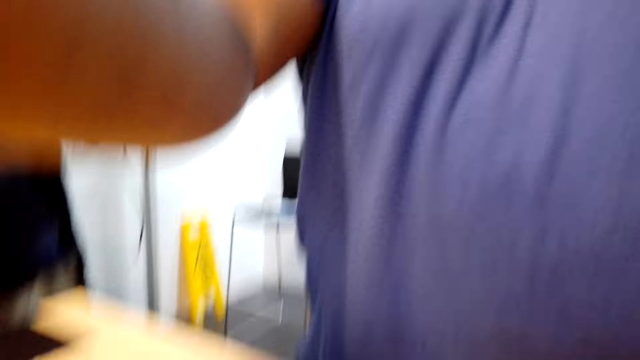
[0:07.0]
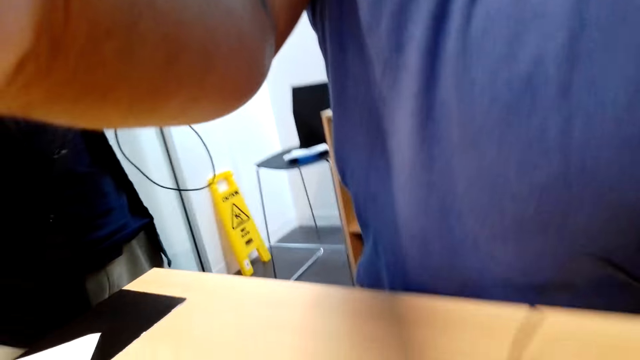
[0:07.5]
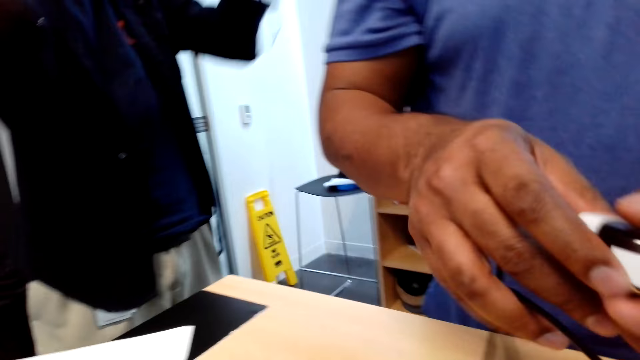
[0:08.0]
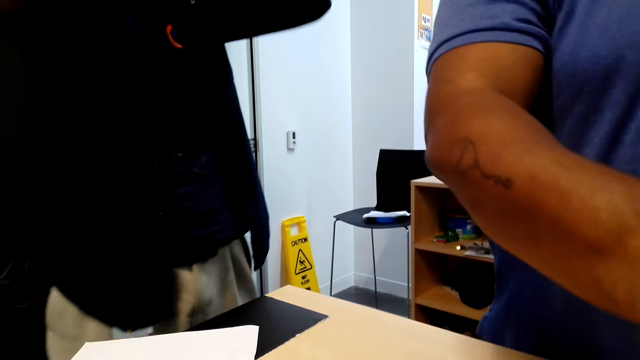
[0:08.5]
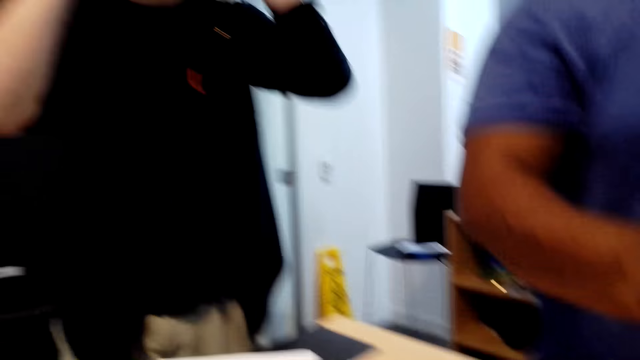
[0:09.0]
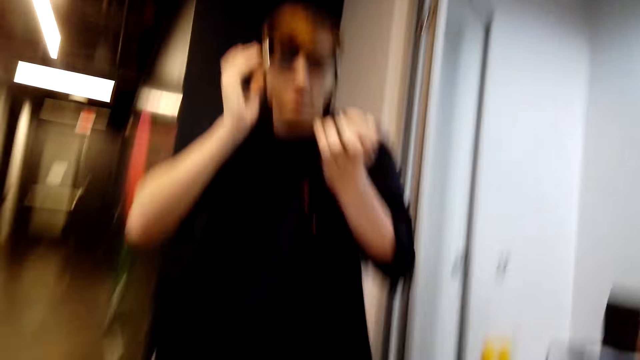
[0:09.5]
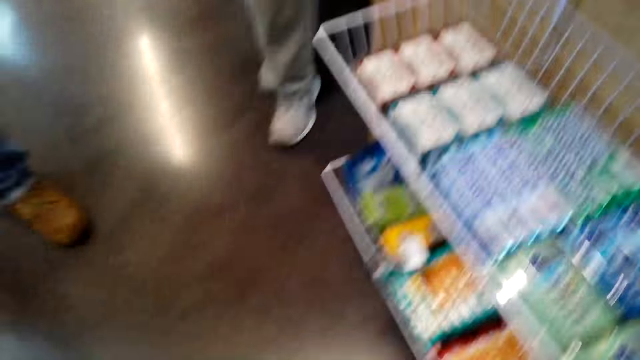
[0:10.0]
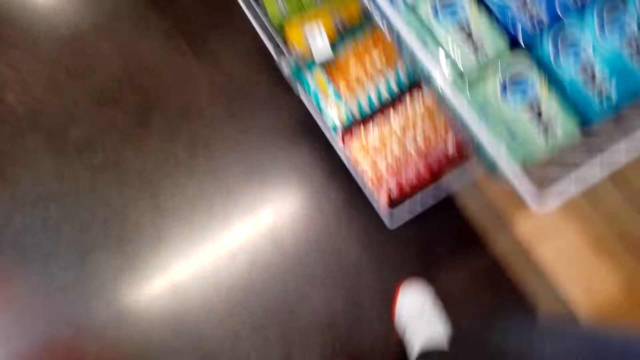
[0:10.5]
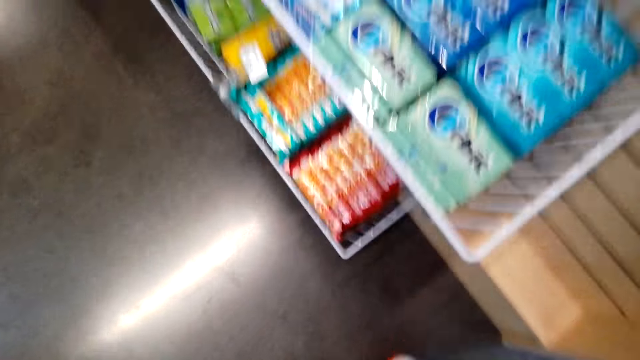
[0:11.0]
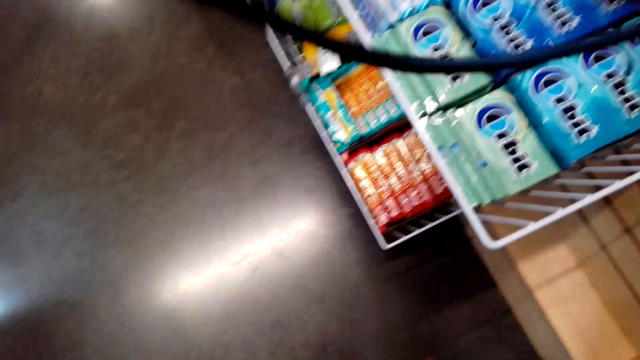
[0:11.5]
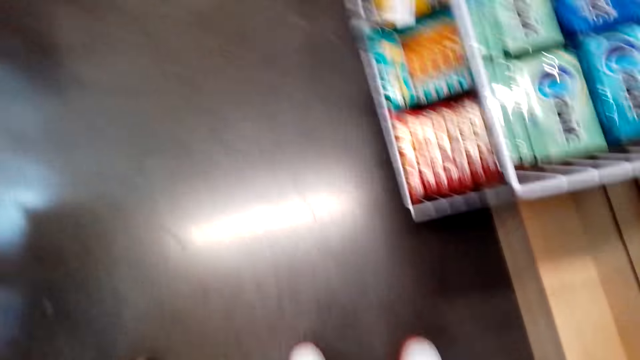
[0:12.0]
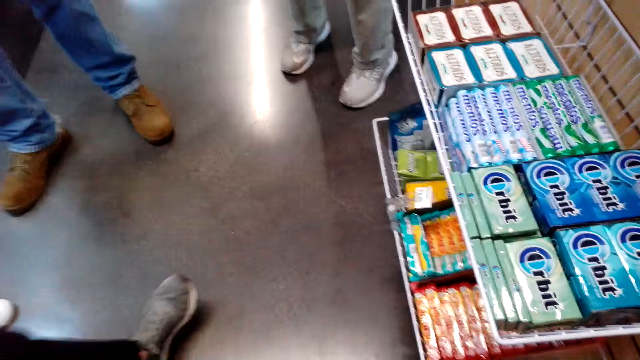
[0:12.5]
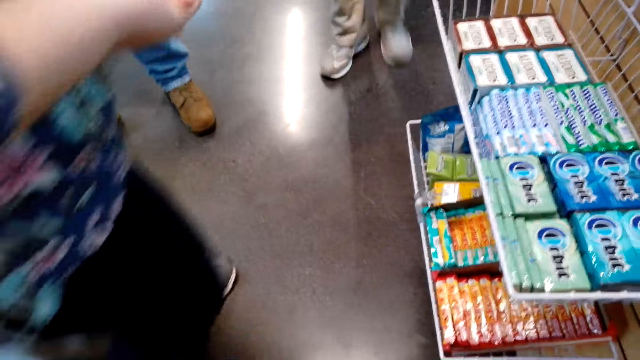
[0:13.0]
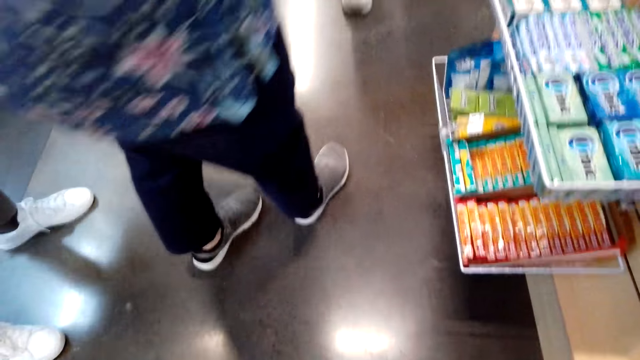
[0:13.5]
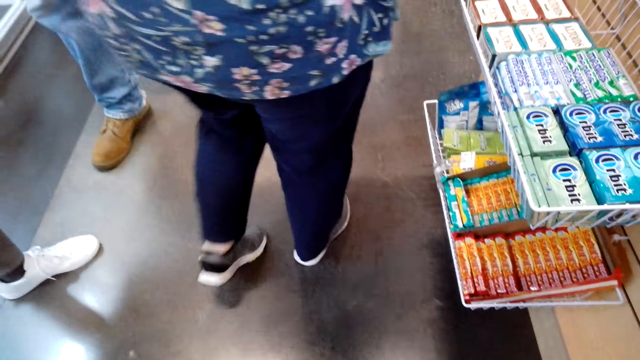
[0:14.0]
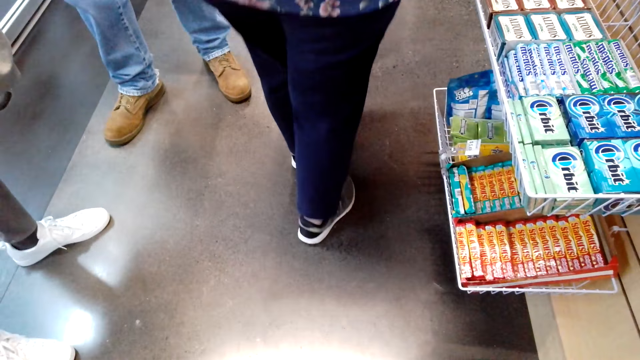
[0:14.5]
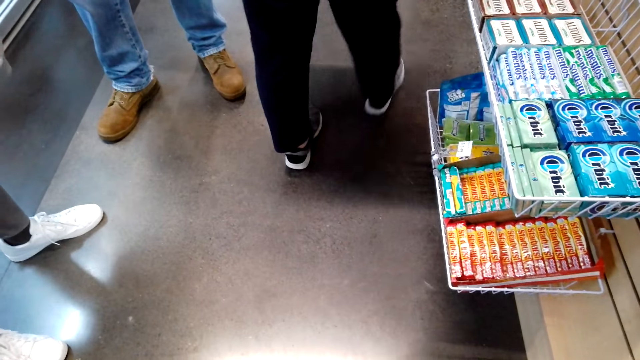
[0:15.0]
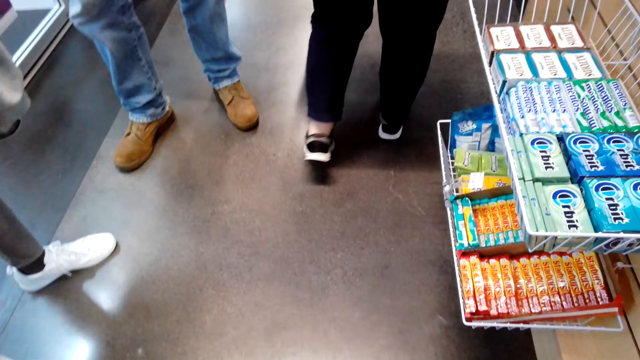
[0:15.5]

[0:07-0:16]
The camera wearer looks around.

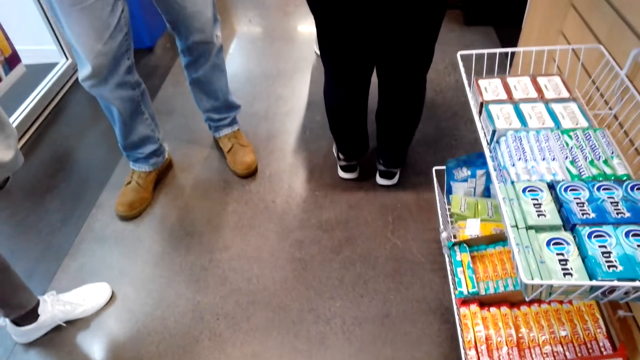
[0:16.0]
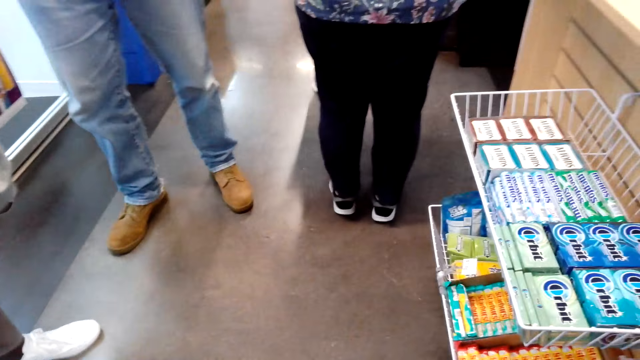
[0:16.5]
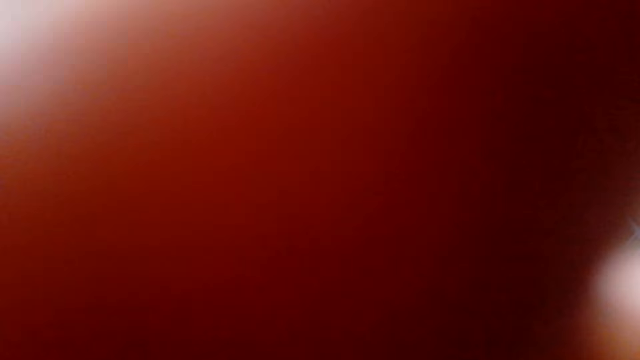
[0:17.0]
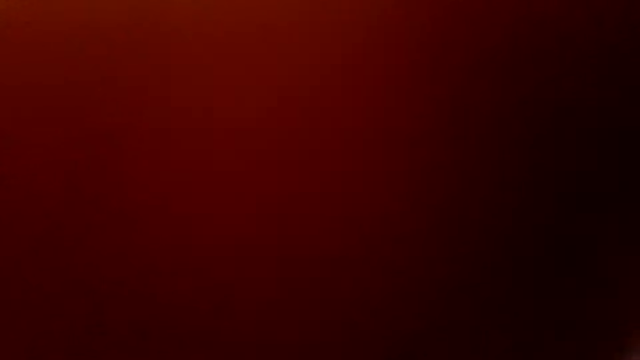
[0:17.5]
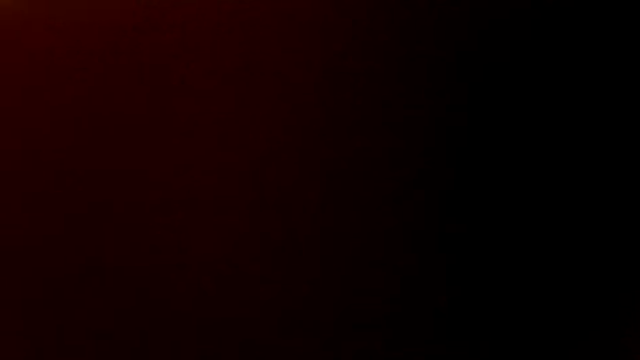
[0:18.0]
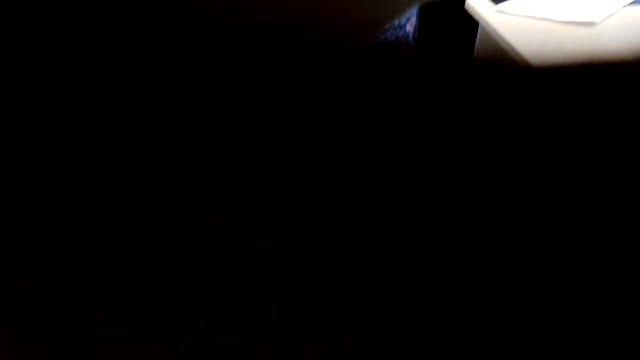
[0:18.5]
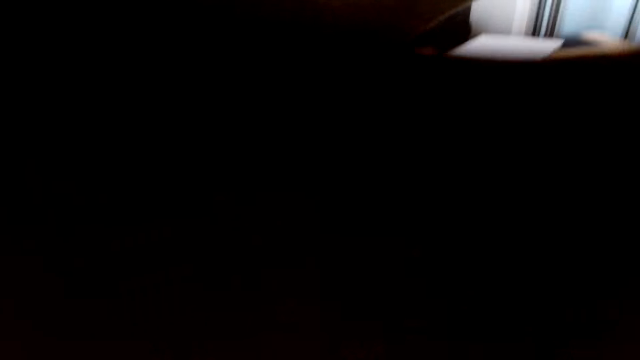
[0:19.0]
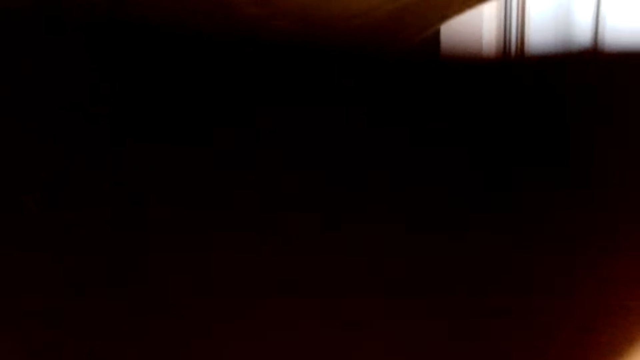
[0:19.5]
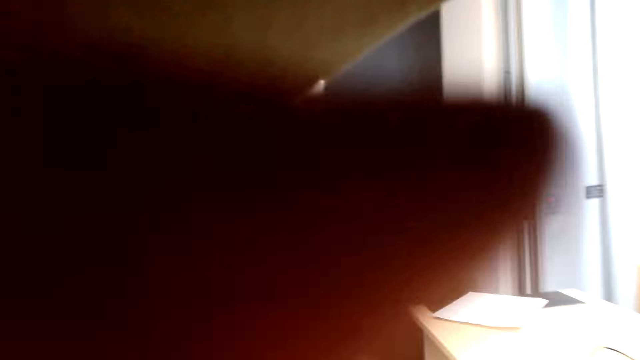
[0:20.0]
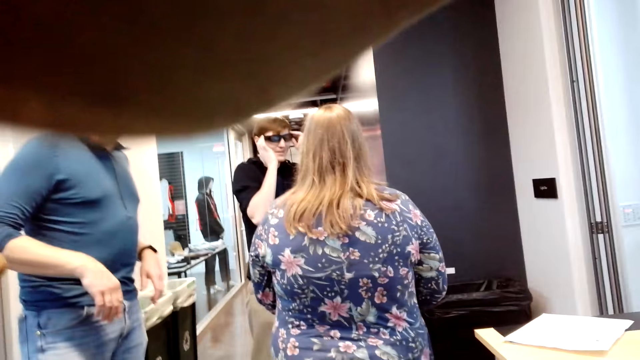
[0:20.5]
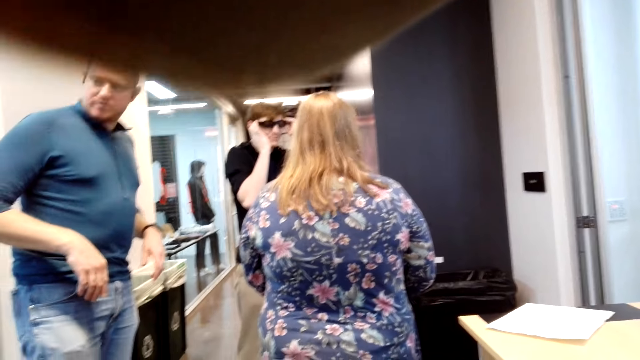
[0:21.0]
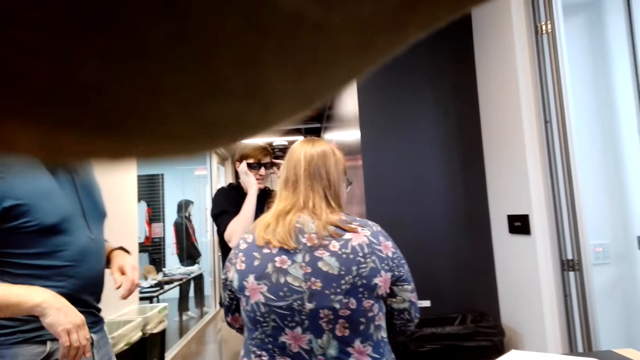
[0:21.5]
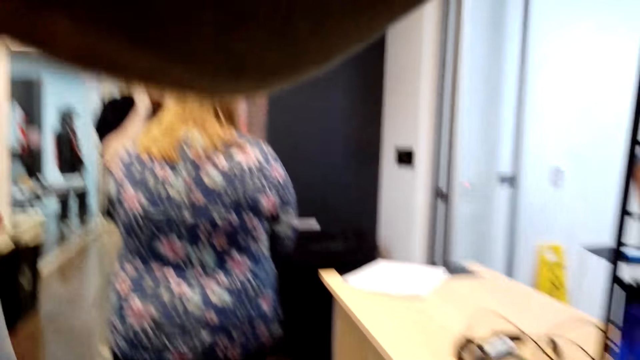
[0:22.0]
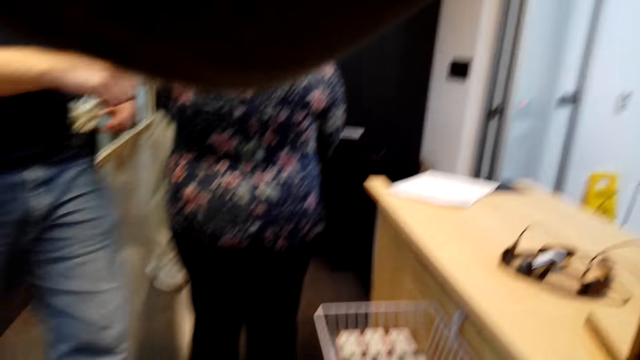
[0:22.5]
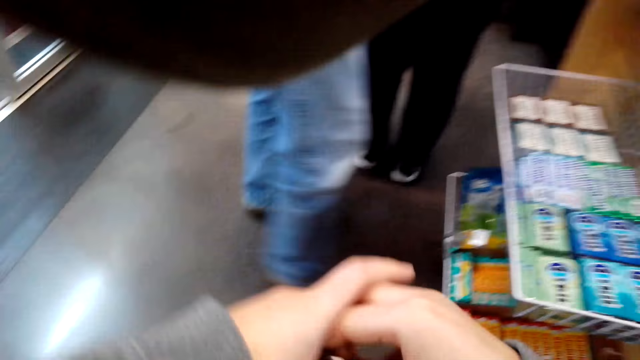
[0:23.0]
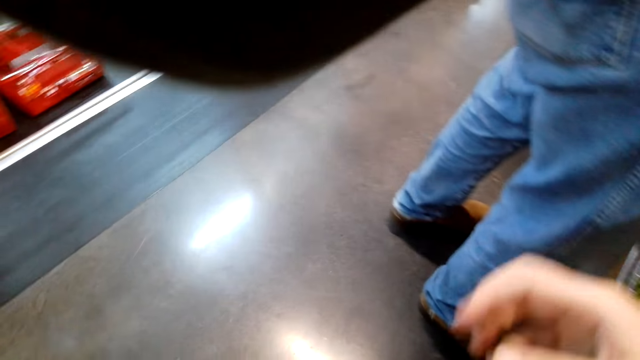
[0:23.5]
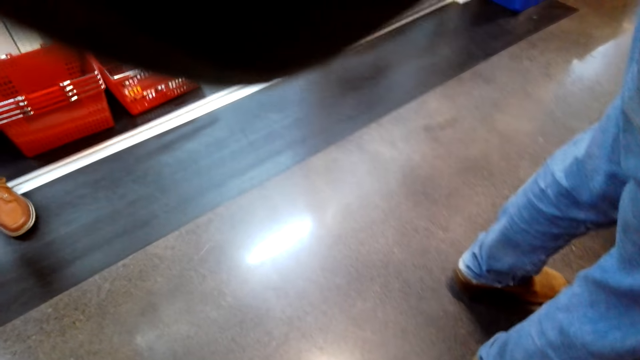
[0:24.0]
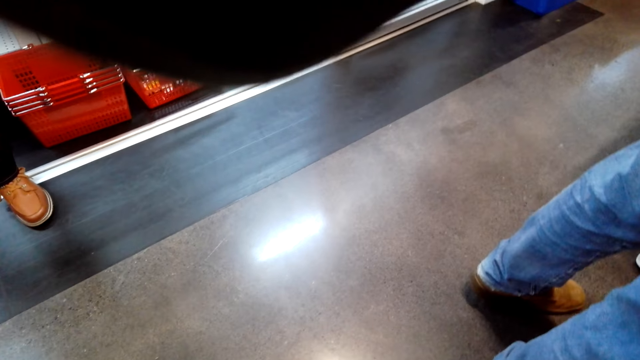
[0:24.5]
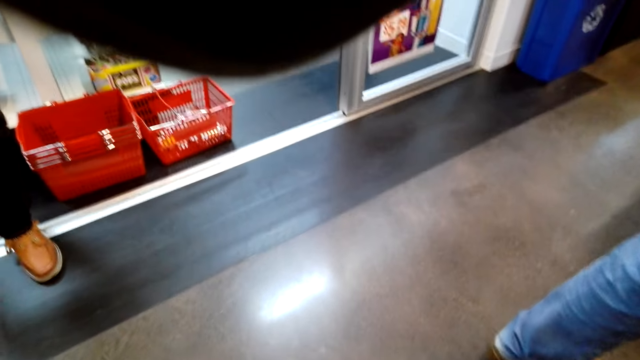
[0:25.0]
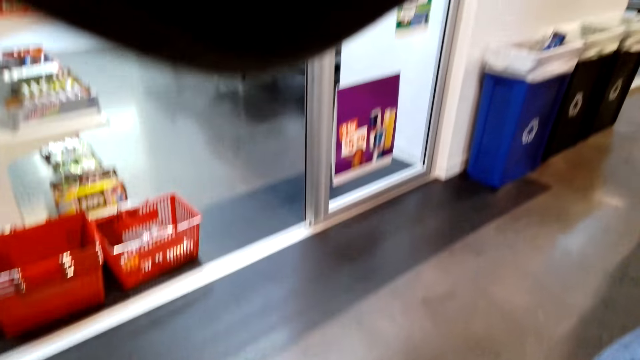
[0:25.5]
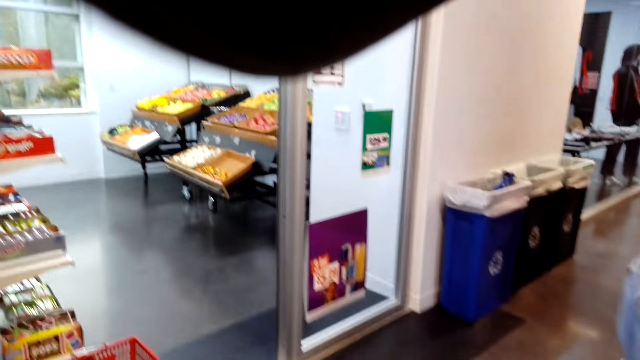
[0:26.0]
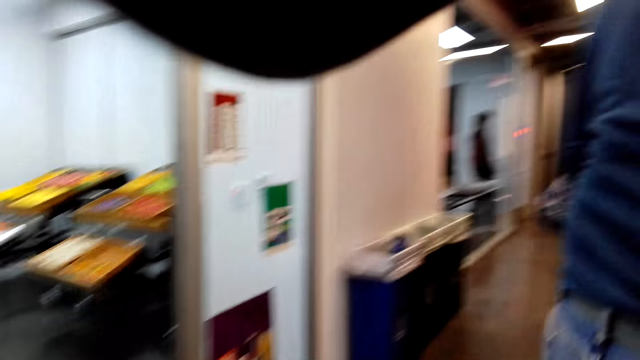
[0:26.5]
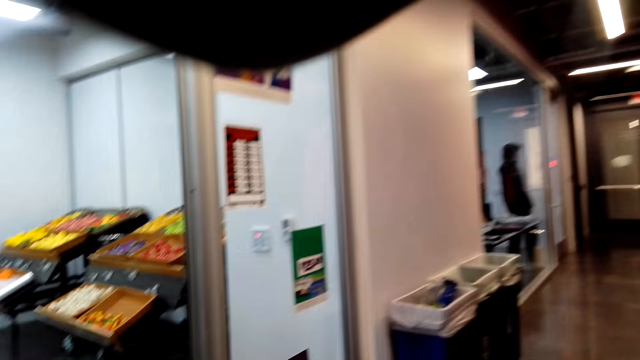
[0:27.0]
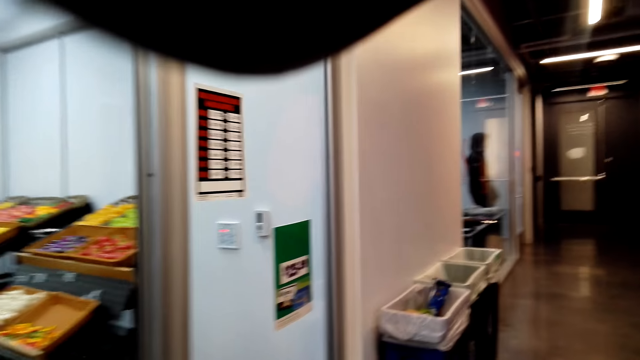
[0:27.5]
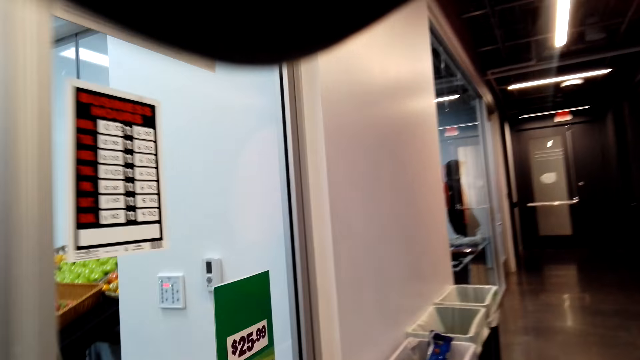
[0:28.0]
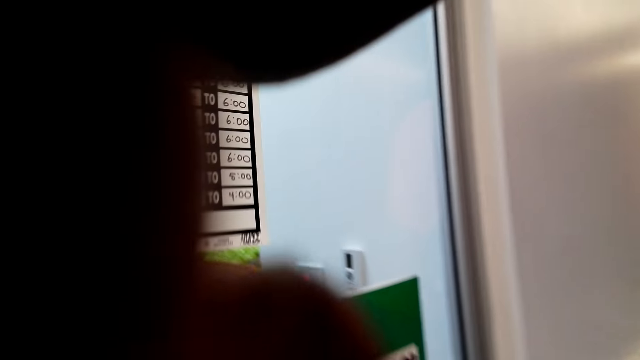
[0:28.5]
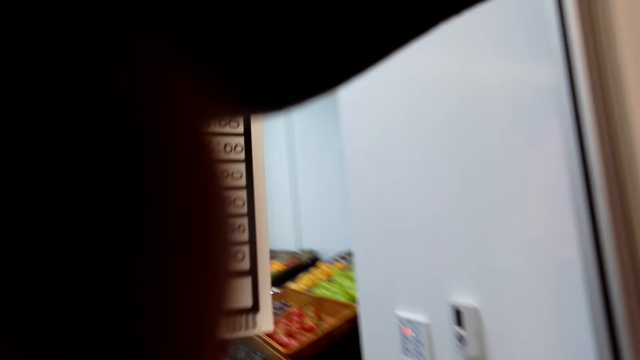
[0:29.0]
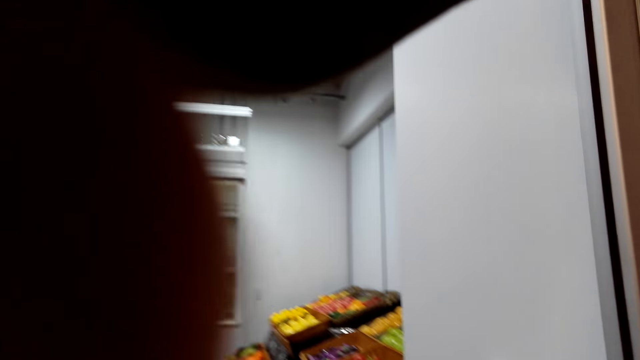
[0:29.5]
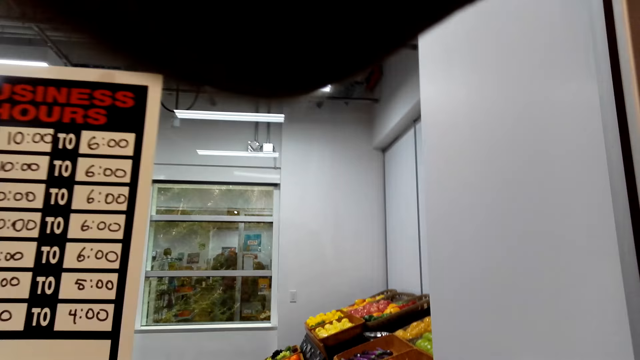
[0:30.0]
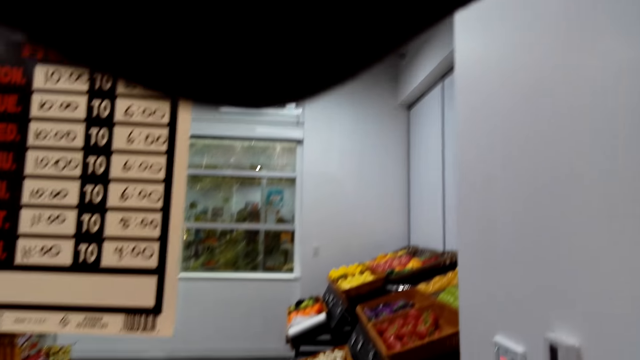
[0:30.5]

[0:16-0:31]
The camera wearer adjusts the camera. They walk around the shop. They adjust the camera.
